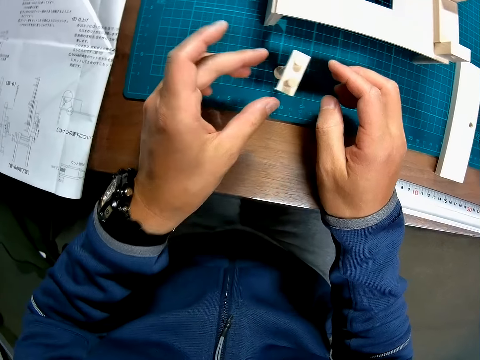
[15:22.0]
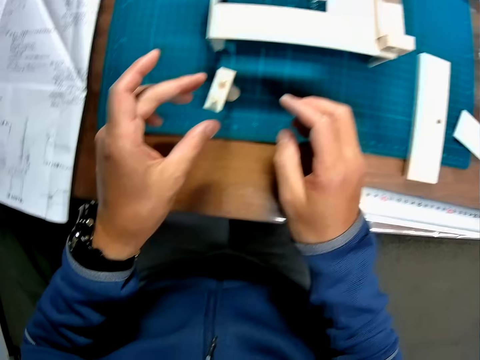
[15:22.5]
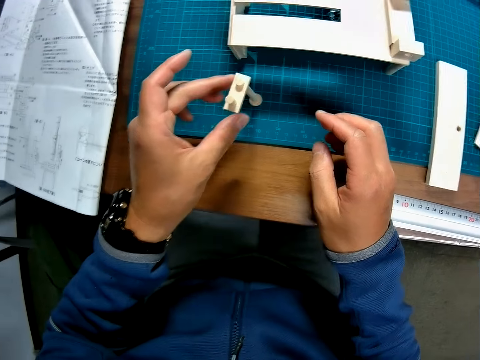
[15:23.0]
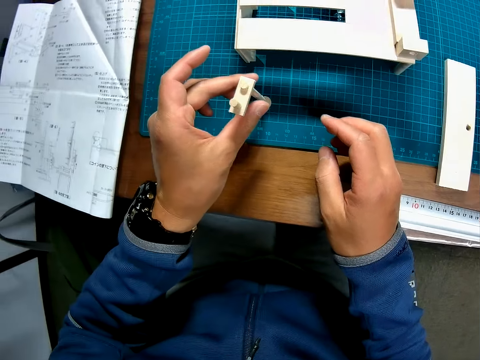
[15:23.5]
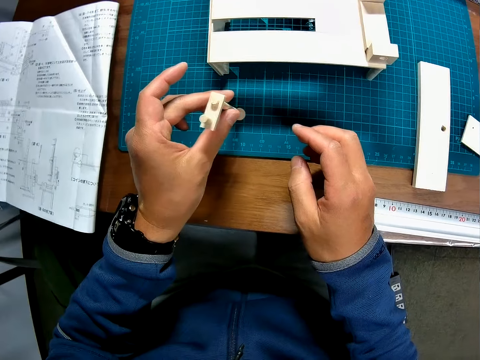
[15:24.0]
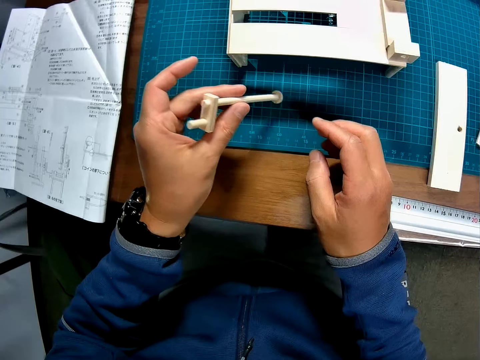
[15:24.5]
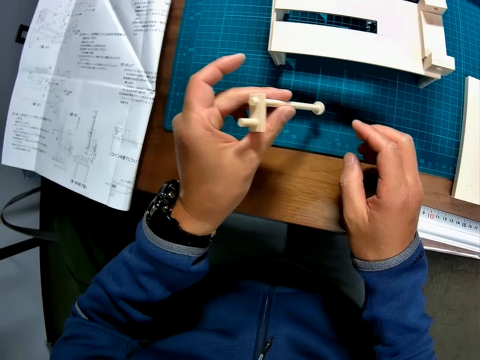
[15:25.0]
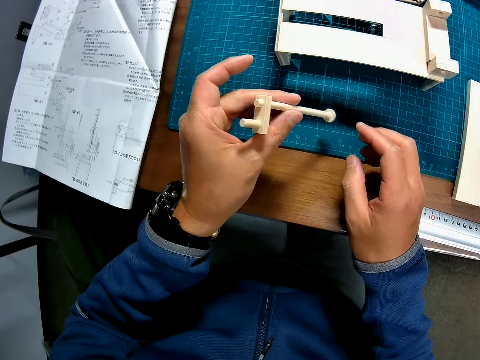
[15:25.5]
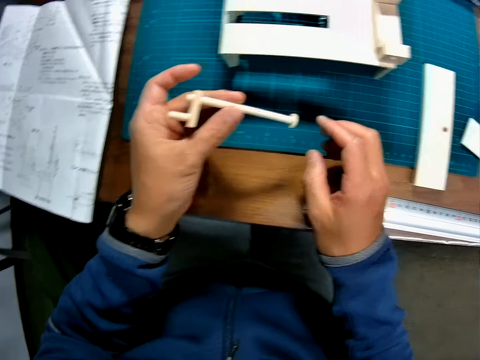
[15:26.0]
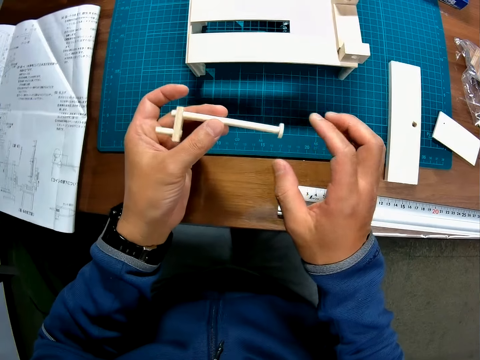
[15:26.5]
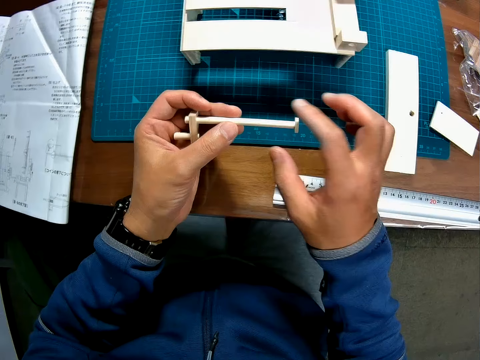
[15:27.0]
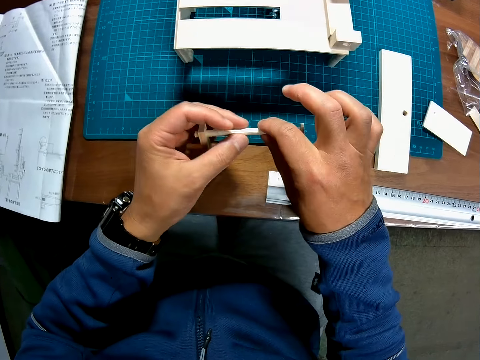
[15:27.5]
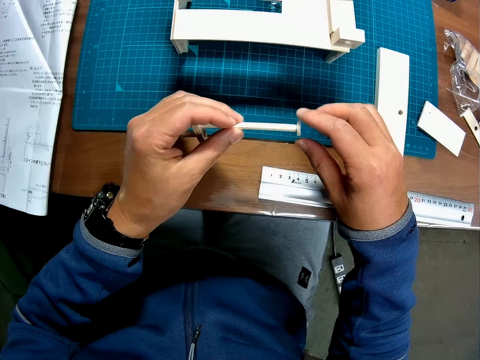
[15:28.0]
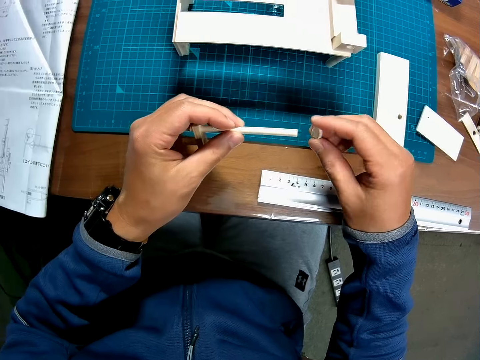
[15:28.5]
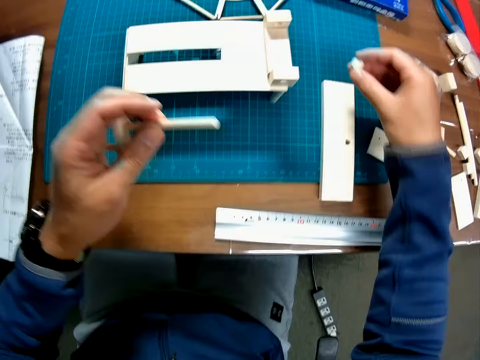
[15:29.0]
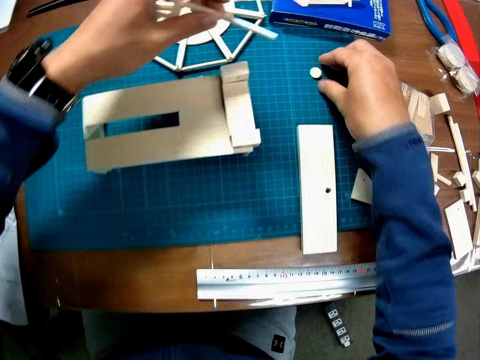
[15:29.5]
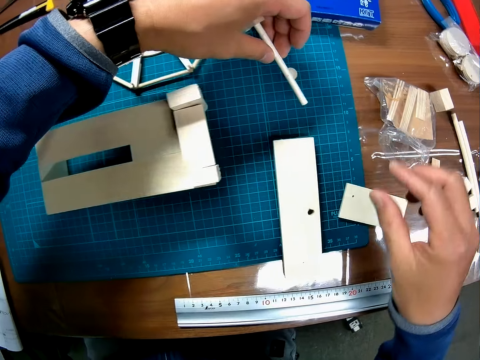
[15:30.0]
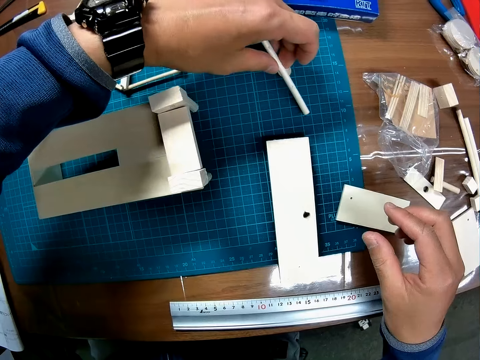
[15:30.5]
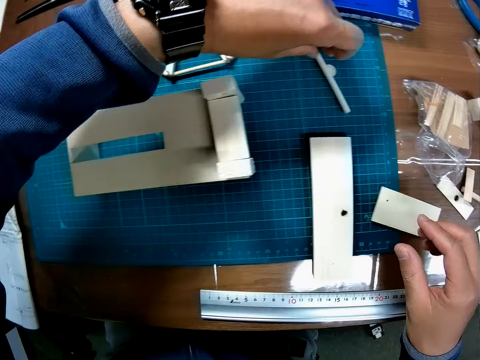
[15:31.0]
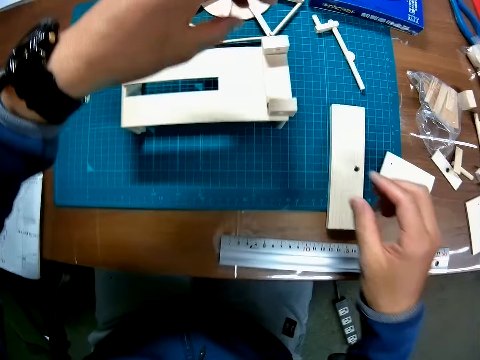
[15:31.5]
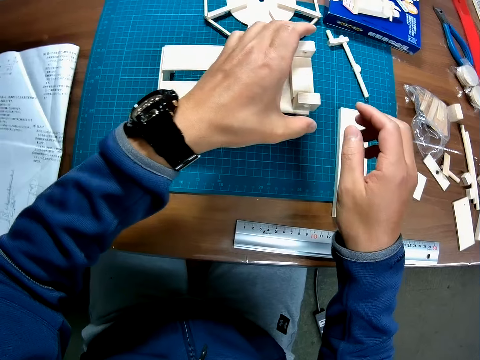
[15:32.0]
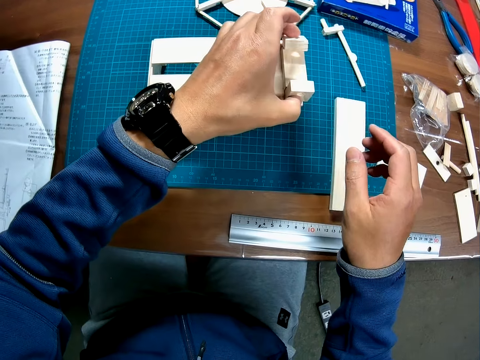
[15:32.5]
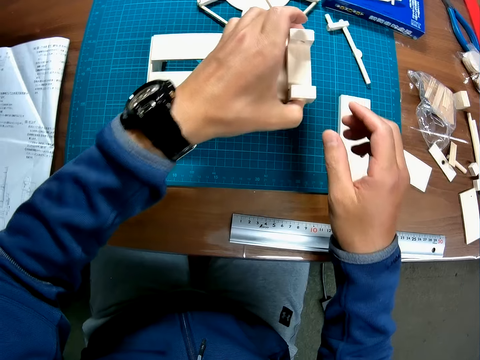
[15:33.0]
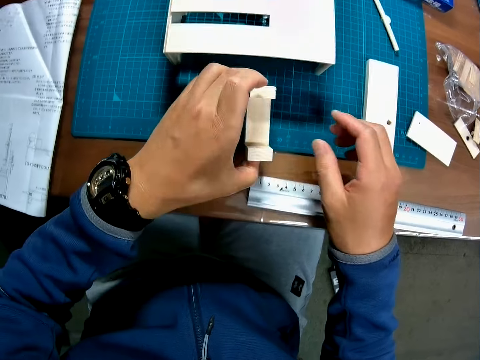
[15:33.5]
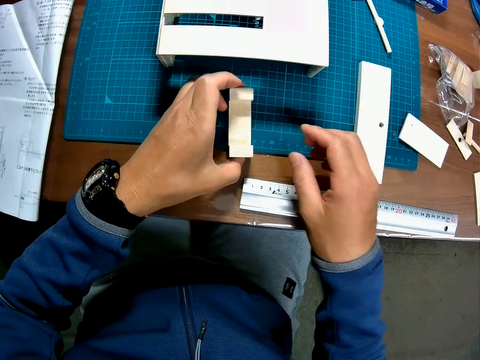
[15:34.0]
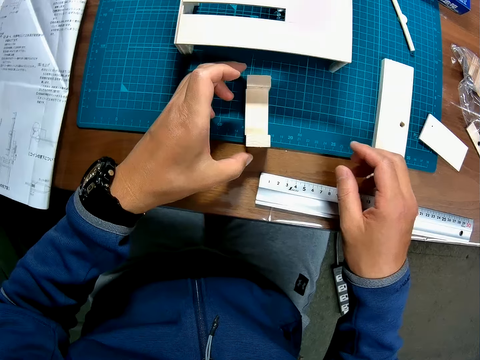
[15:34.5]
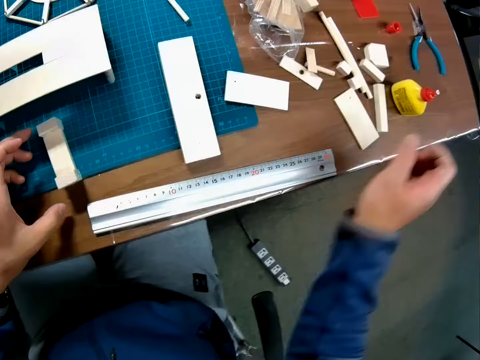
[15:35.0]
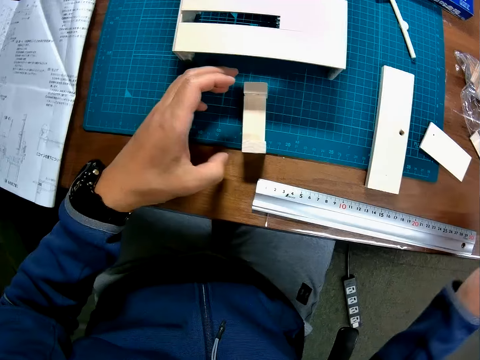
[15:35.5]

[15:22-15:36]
The camera wearer picks up the art pieces. He separates the two pieces of wood. He removes the art piece. He drops both pieces of wood on the table. He removes a piece from the top of the half-made wooden mechanical model with his left hand. He places the piece of wood on the table.

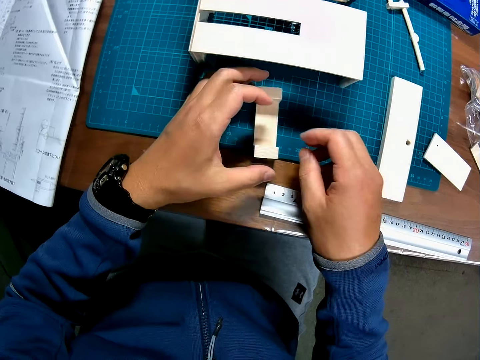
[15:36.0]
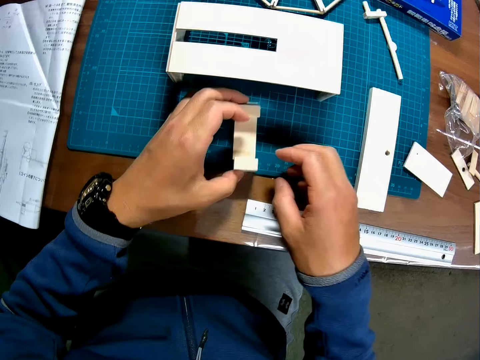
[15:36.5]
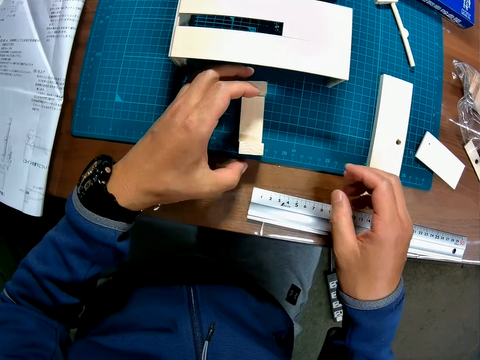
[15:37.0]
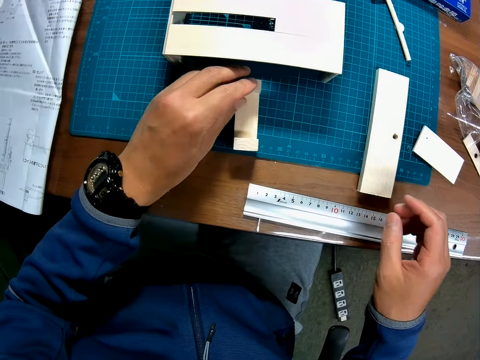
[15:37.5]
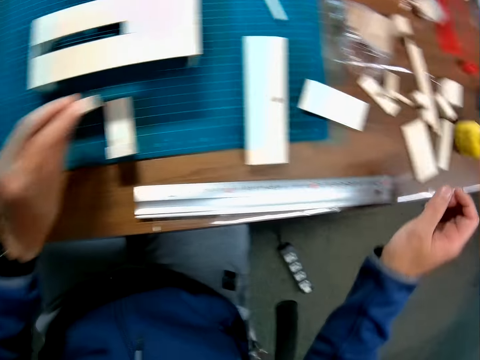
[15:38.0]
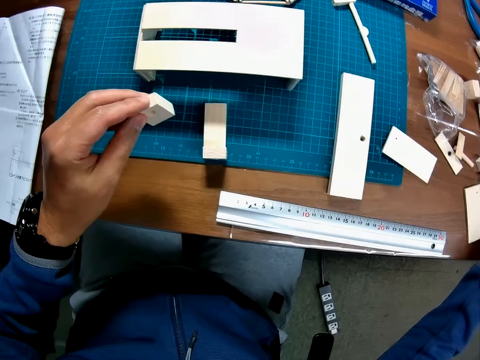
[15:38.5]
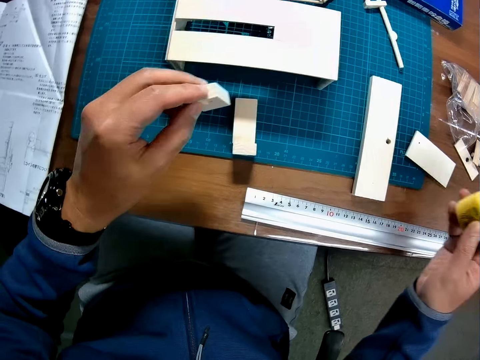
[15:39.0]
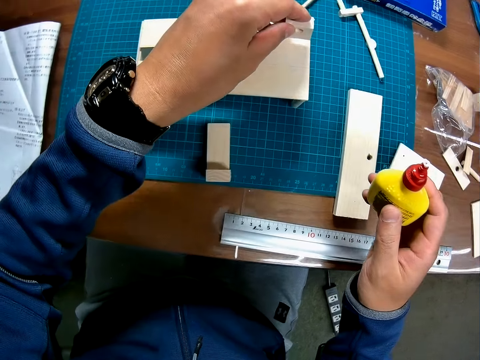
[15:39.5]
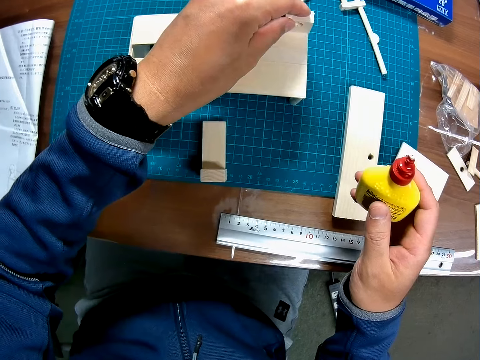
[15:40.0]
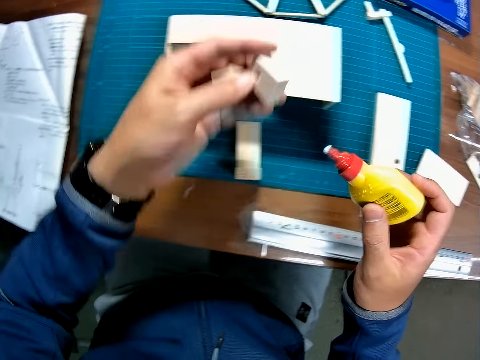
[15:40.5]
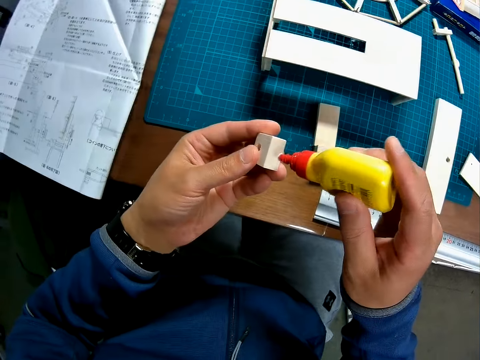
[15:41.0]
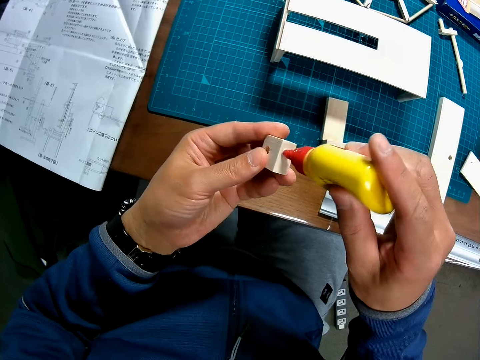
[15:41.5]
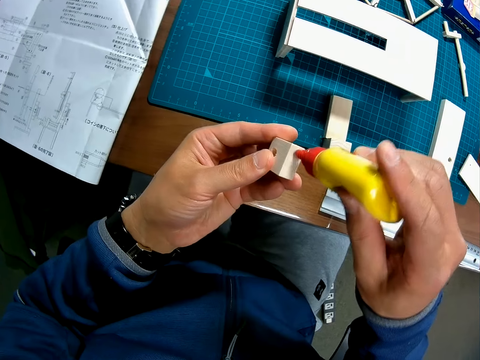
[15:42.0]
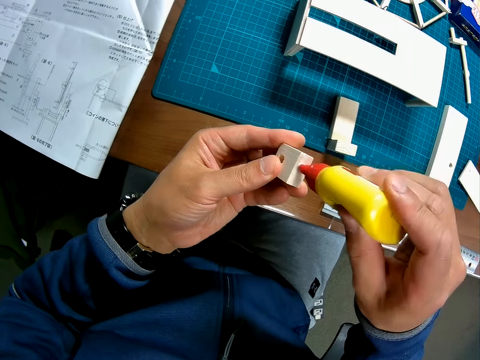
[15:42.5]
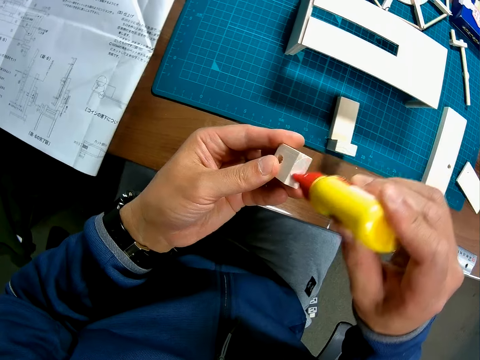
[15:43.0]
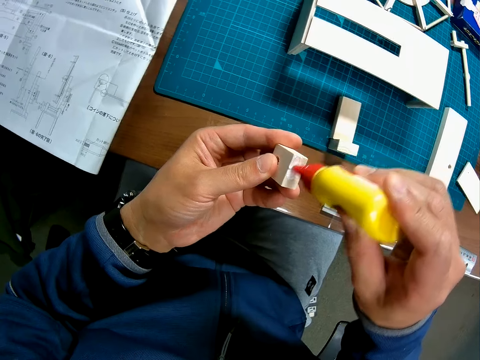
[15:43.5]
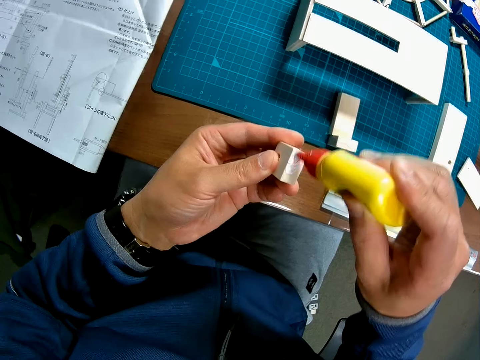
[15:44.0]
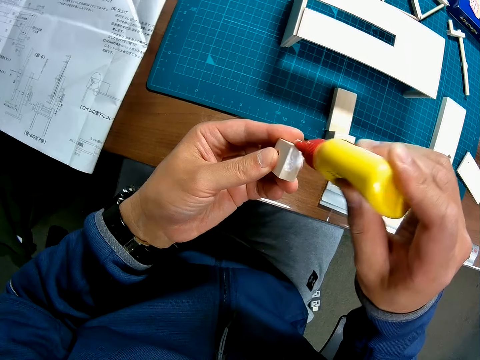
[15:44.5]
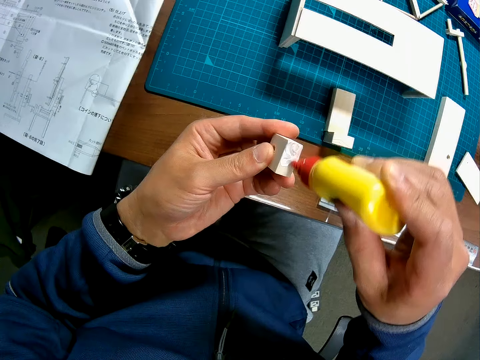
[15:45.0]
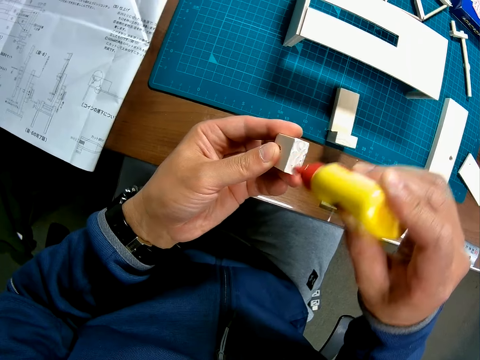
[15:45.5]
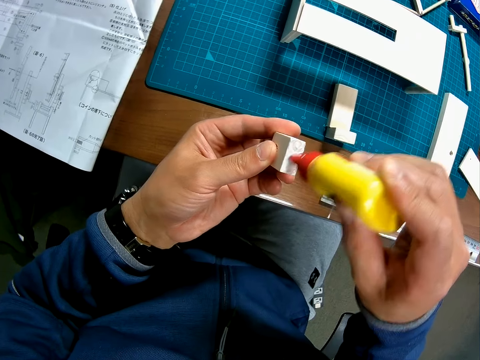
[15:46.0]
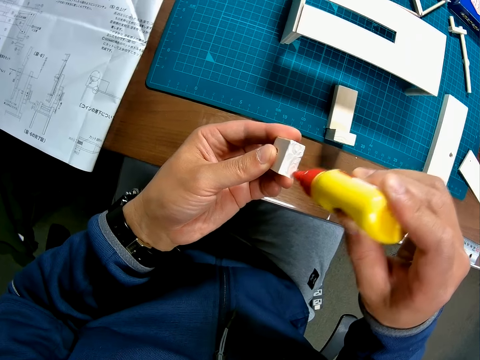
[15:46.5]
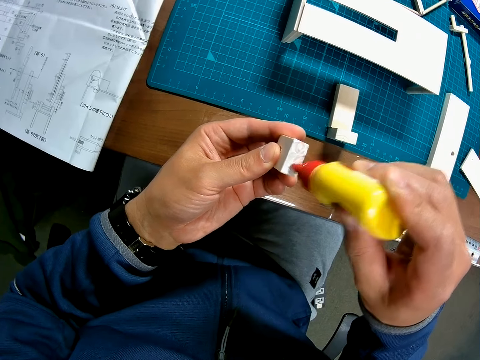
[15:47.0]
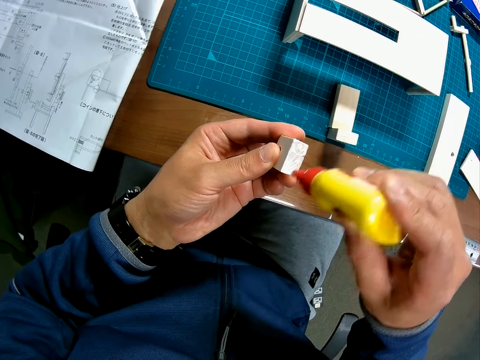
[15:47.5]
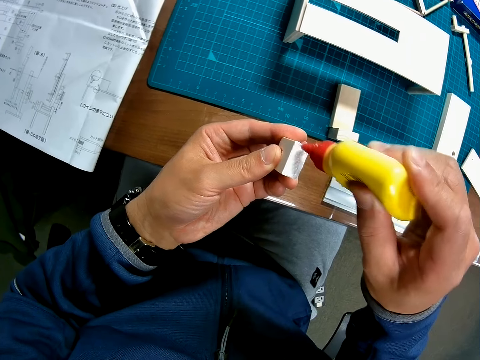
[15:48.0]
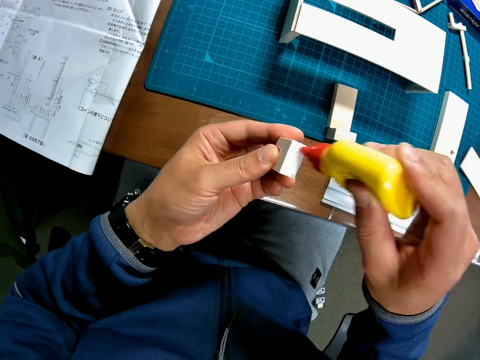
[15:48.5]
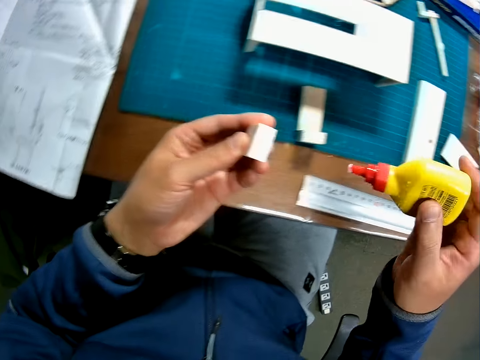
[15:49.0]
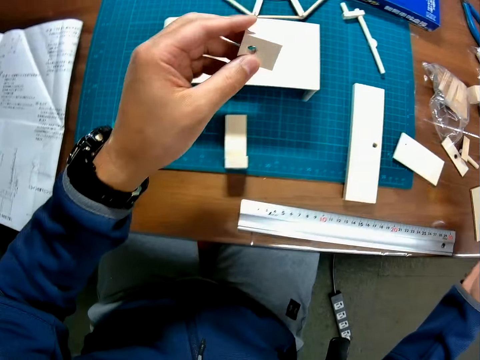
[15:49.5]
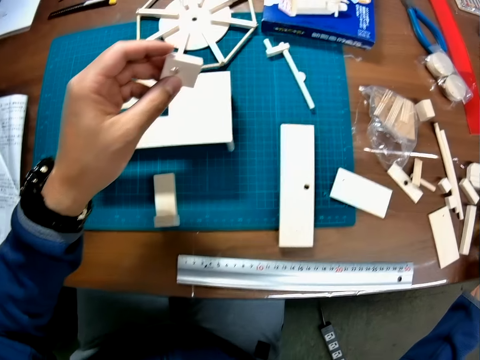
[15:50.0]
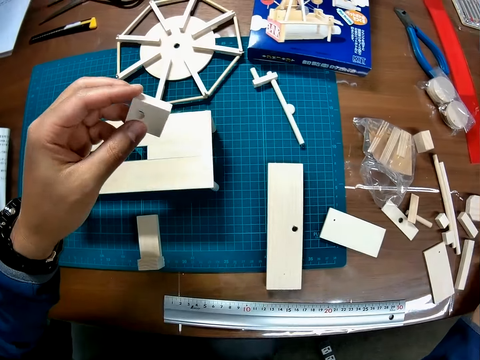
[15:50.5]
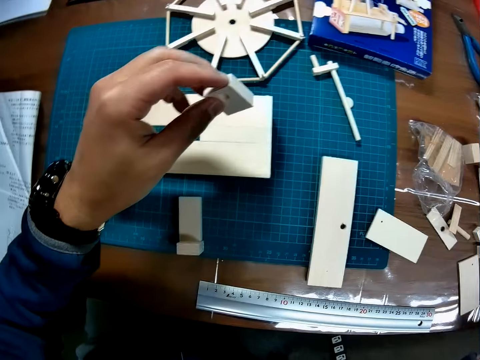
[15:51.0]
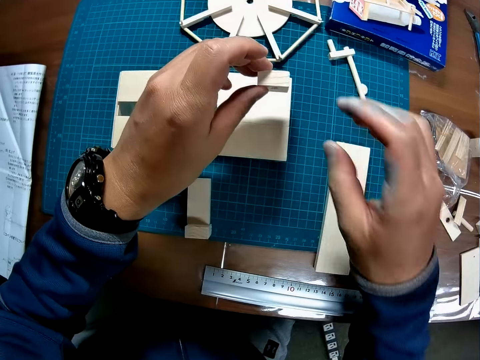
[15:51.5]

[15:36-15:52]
The camera wearer picks up a piece of wood from the table. He picks up the bottle of liquid gum from the table with his right hand. He places the piece of wood on the half-made wooden mechanical model. He removes the piece of wood from the top of the half-made wooden mechanical model. He applies the liquid gum to the piece of wood. He drops the bottle of liquid on the table.
